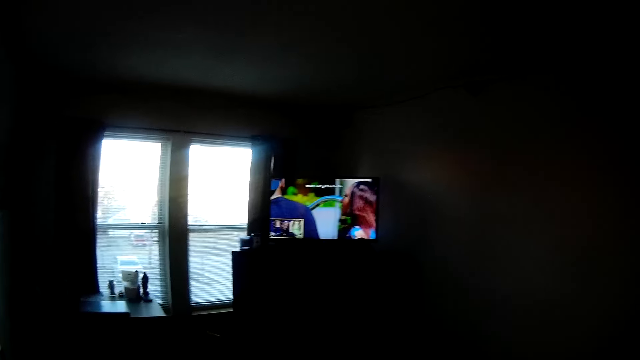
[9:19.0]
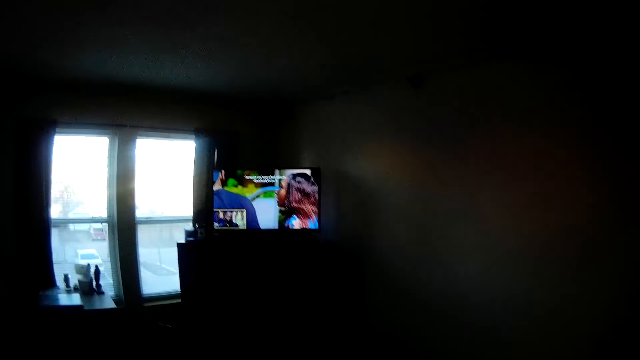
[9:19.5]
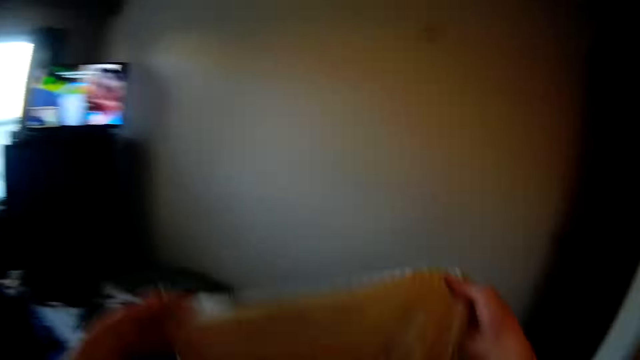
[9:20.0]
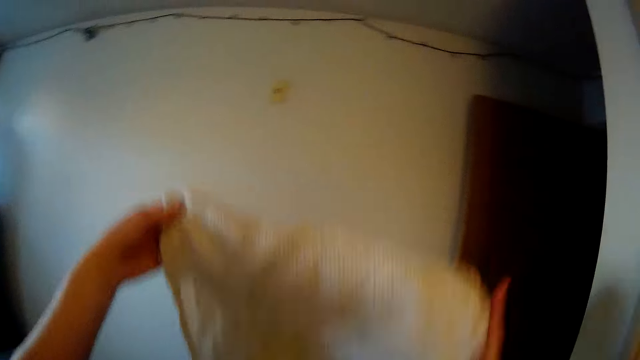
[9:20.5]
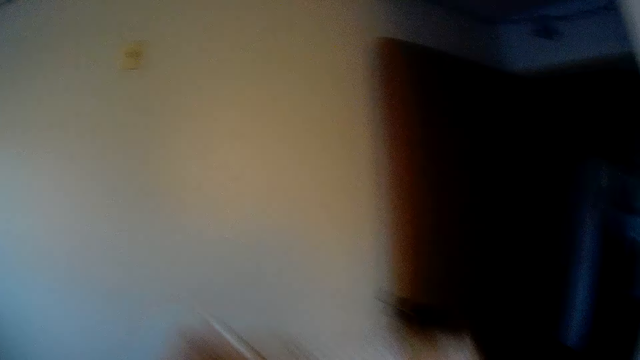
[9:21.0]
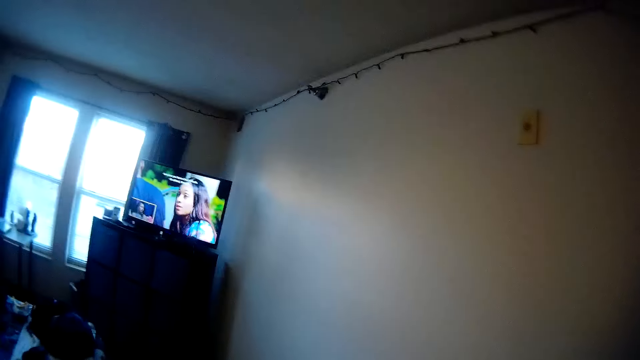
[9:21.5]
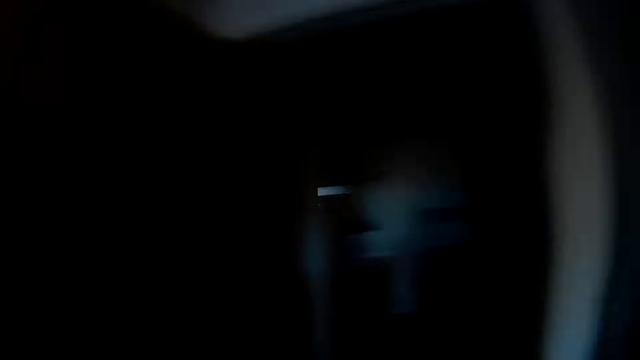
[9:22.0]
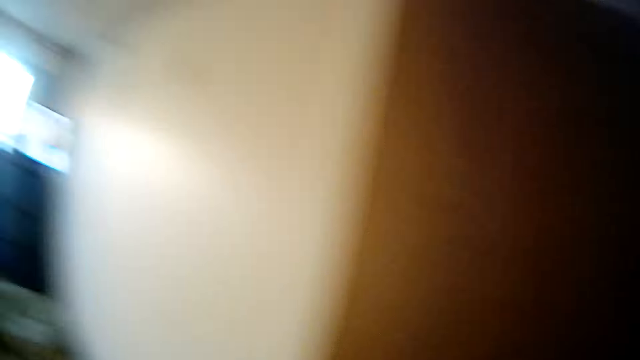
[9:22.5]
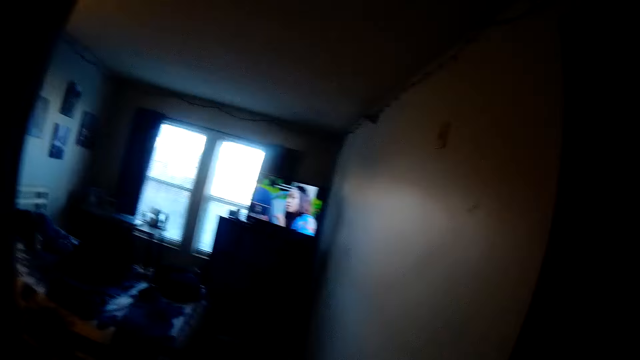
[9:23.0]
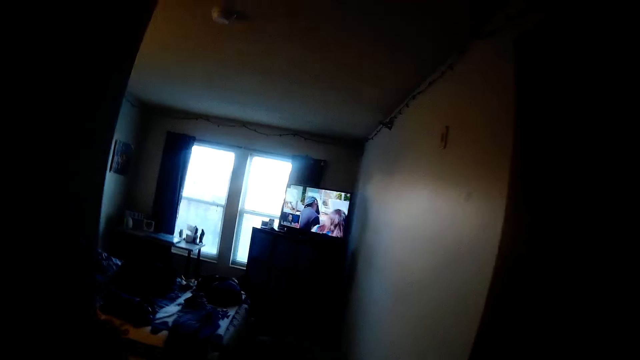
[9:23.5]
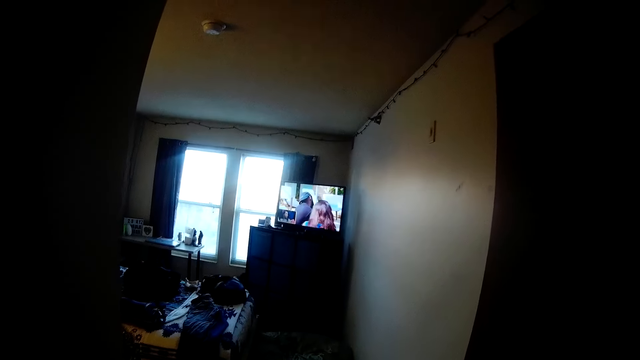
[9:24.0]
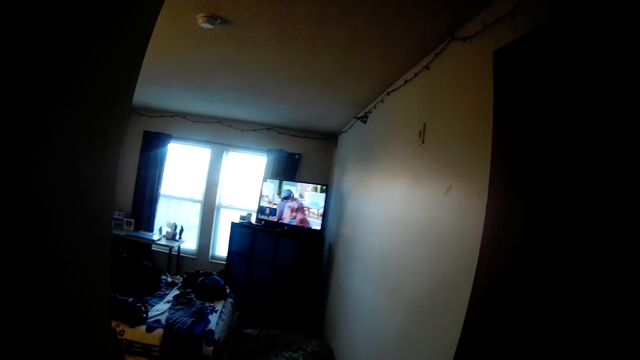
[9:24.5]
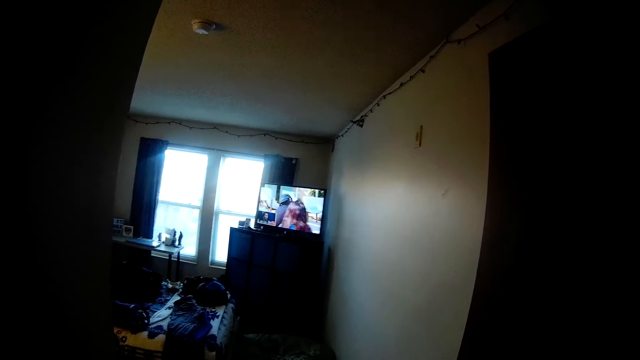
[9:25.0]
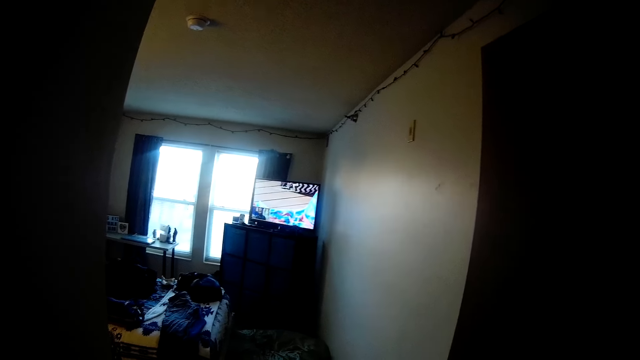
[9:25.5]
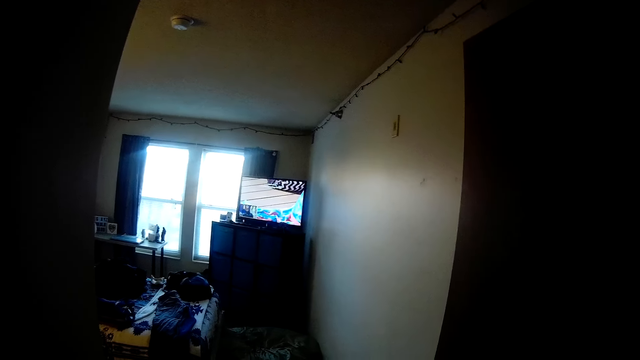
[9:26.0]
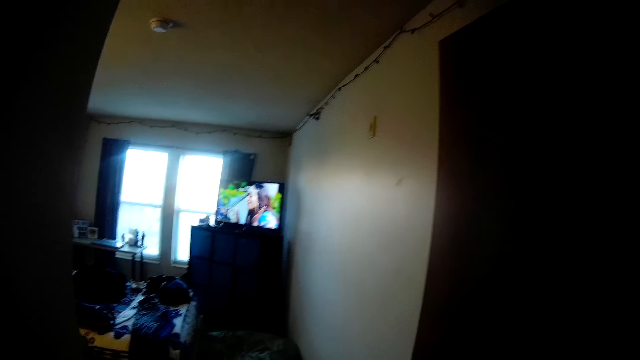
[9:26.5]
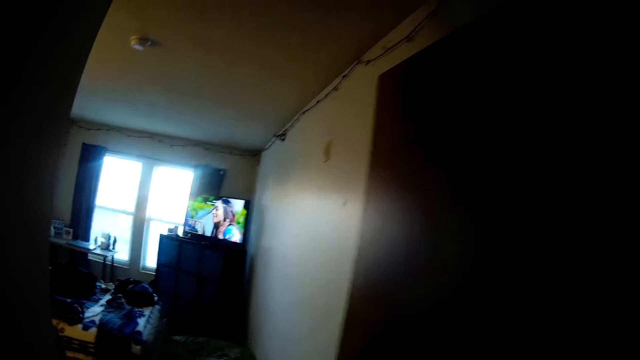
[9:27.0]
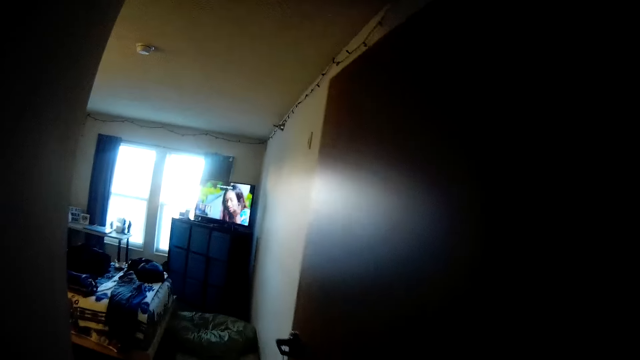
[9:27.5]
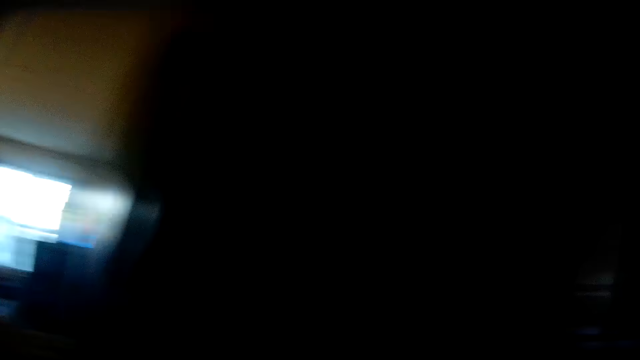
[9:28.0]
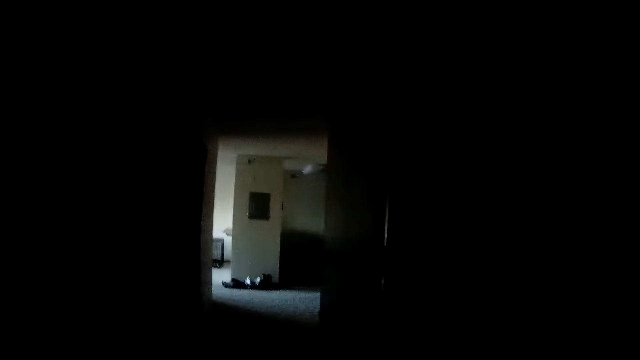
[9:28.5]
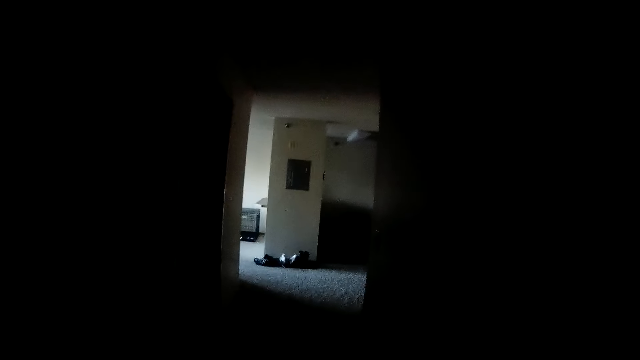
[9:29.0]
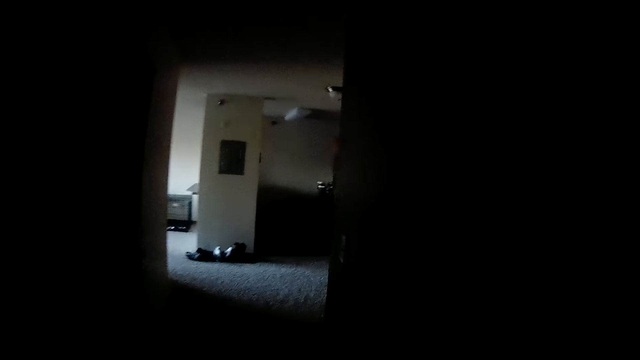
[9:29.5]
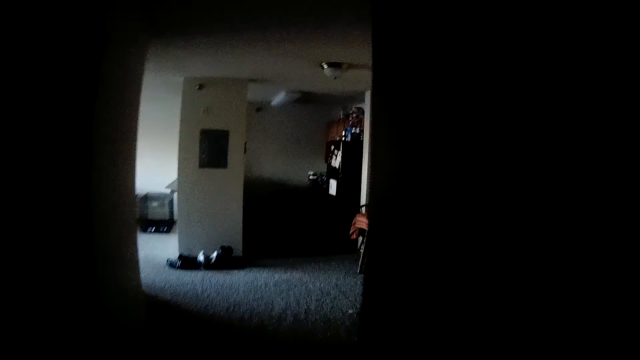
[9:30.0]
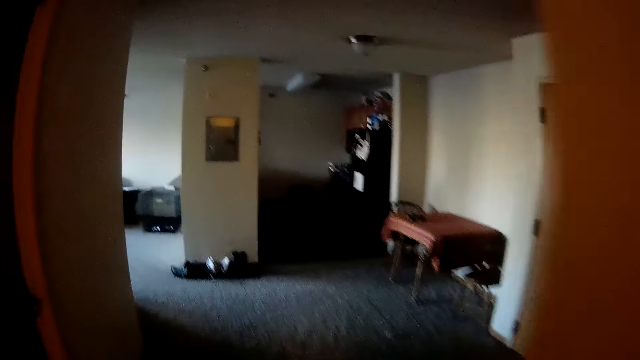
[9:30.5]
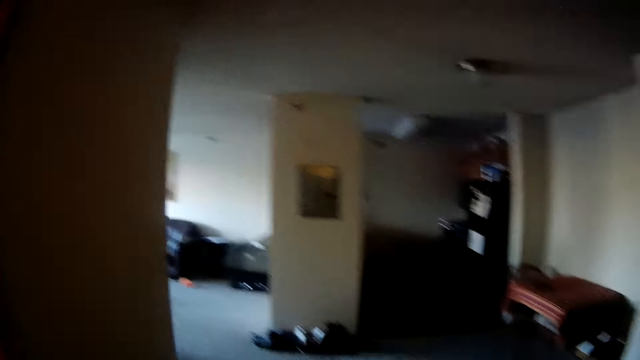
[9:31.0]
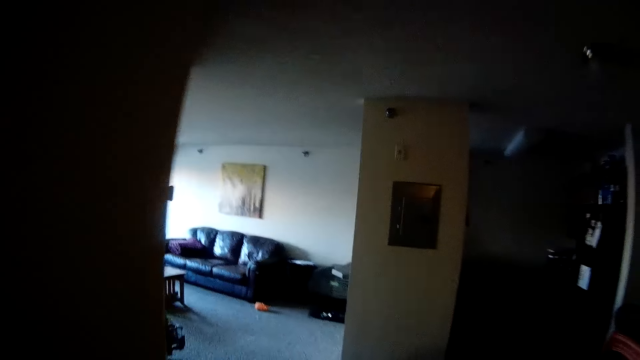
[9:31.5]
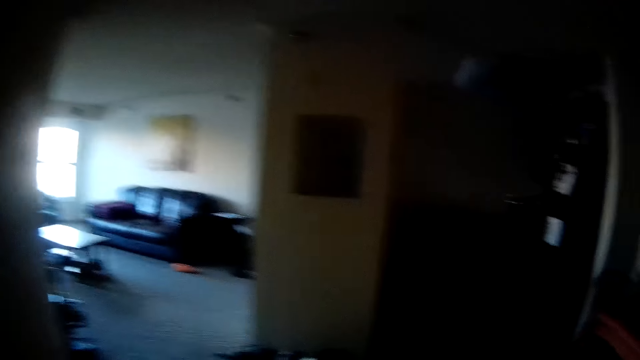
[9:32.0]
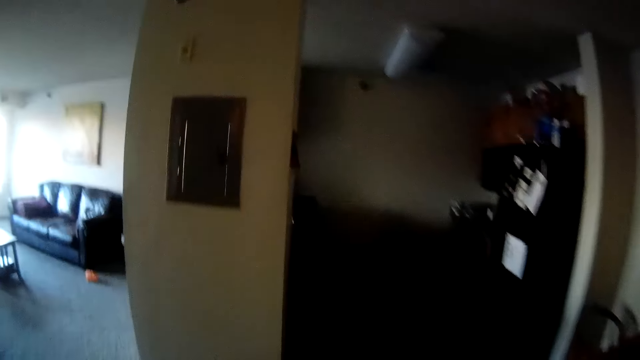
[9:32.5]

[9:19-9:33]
The camera wearer watches the television. They hold a cloth. They walk out of the room. They watch the television in the room. They walk in the corridor.

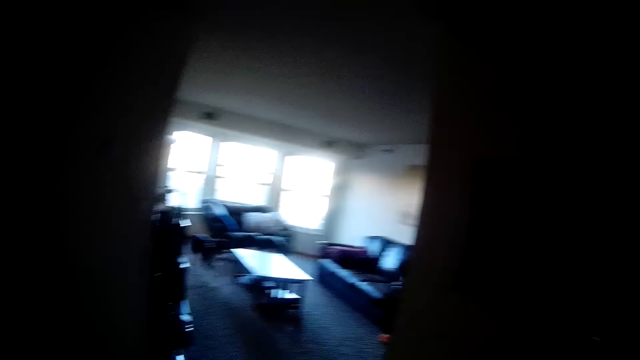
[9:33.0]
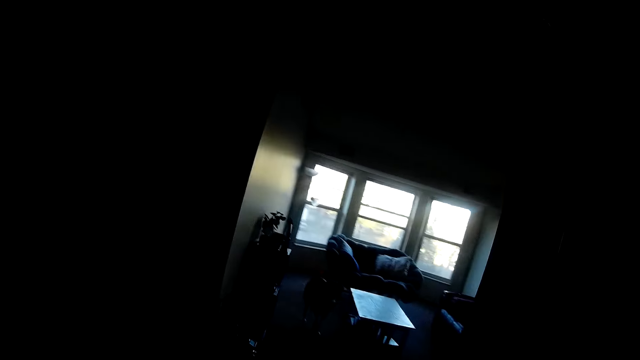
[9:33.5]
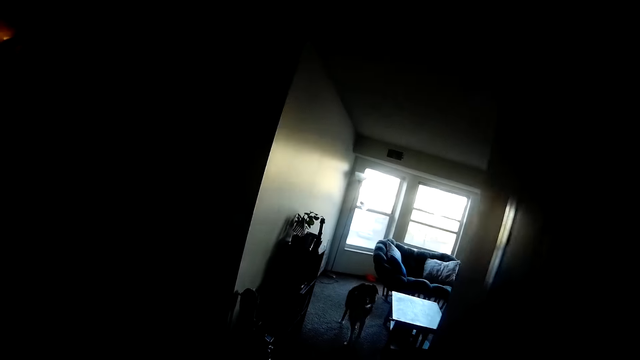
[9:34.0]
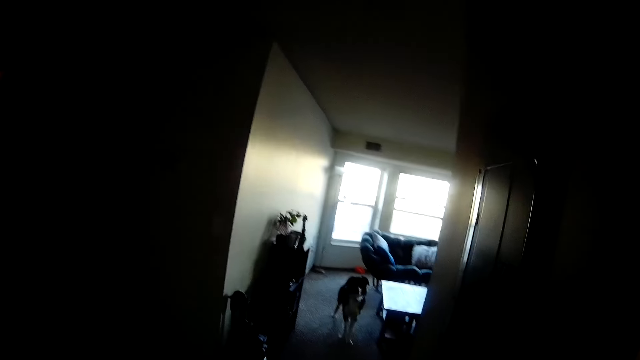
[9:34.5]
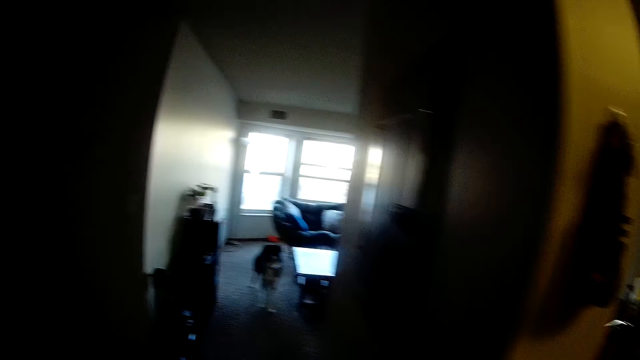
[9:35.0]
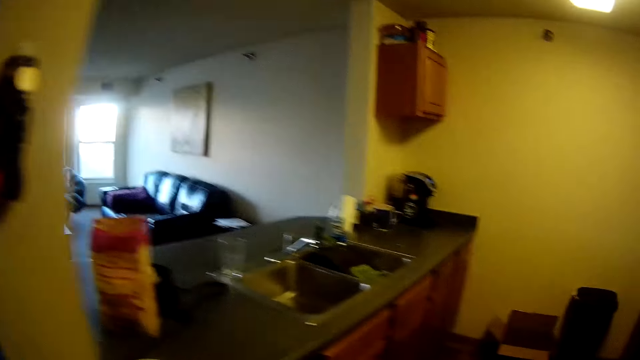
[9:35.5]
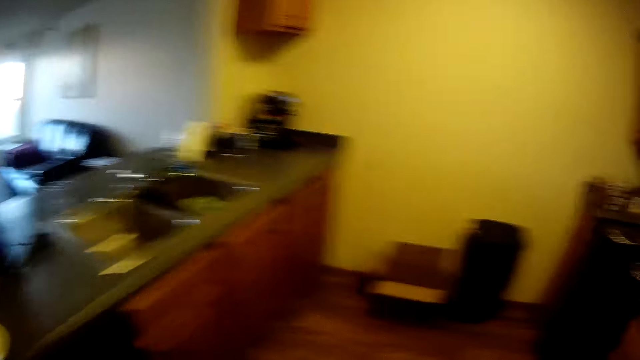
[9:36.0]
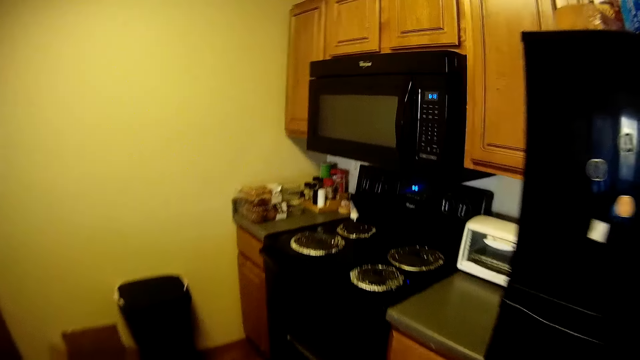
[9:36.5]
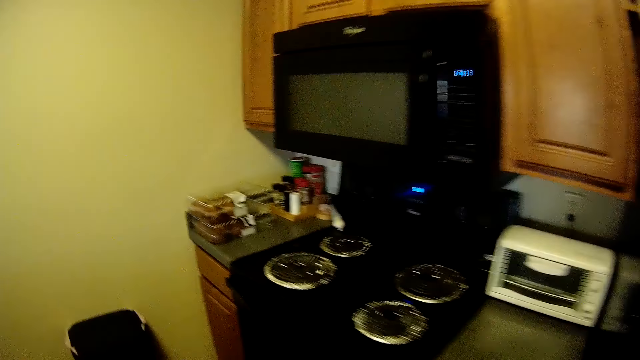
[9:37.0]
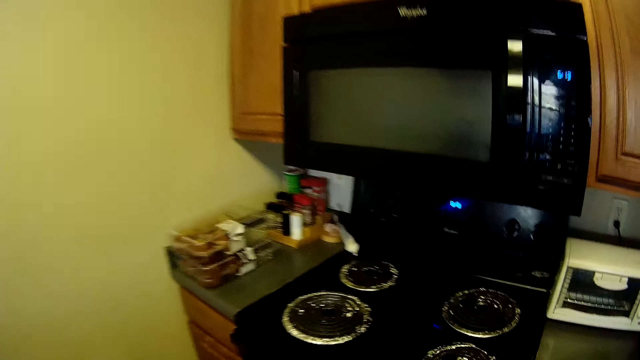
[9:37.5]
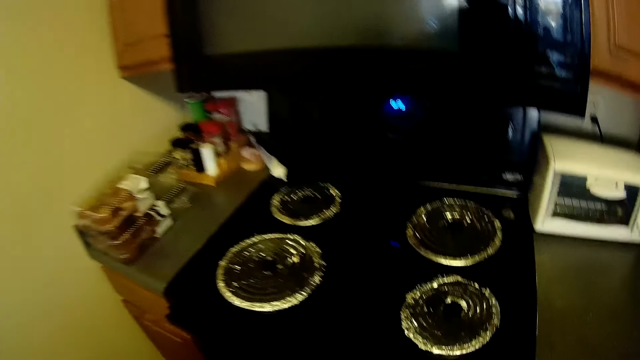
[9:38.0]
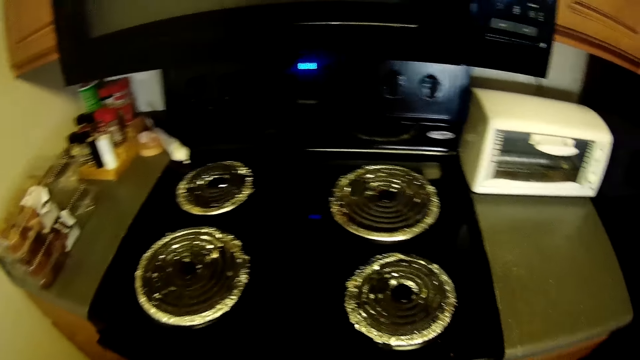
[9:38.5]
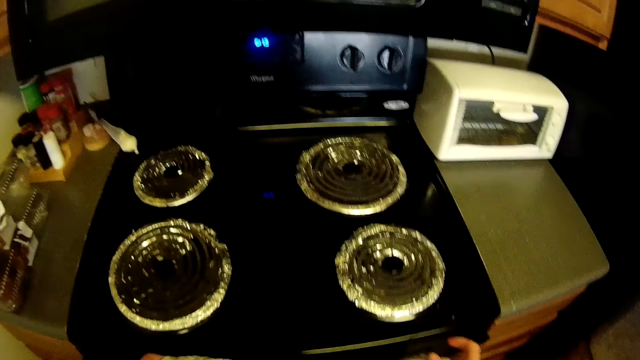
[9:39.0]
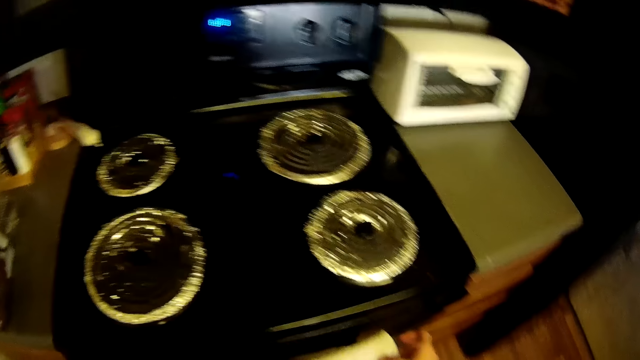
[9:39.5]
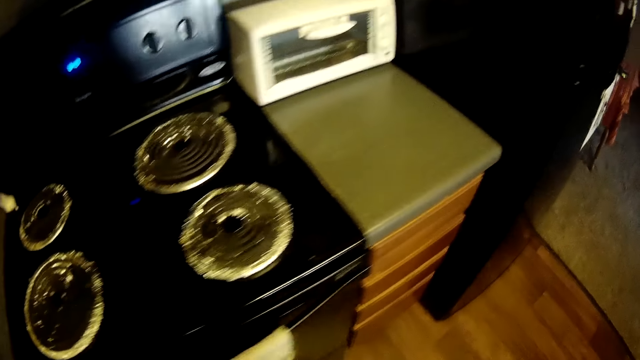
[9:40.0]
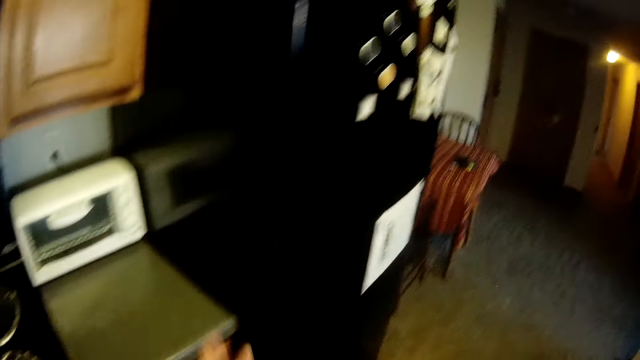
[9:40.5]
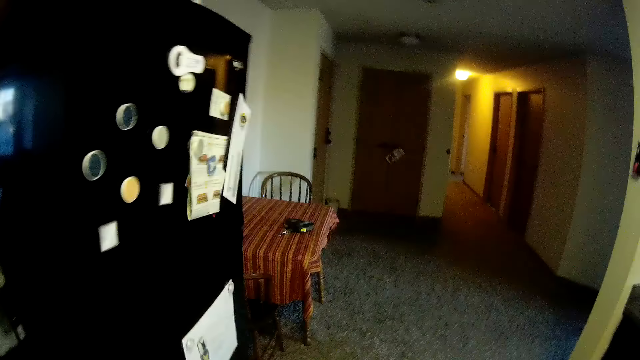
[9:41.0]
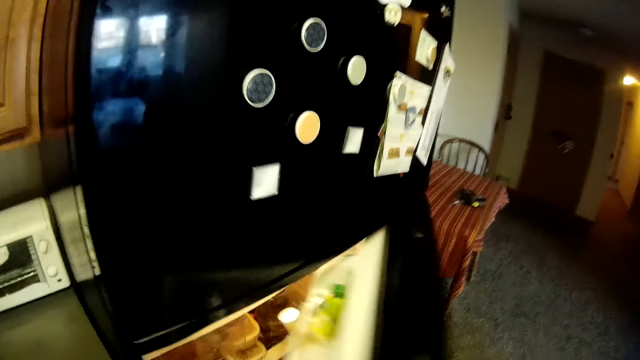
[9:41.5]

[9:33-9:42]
The camera wearer walks in the kitchen. They place the cloth on the cooker handle. They look at the gas cooker.
